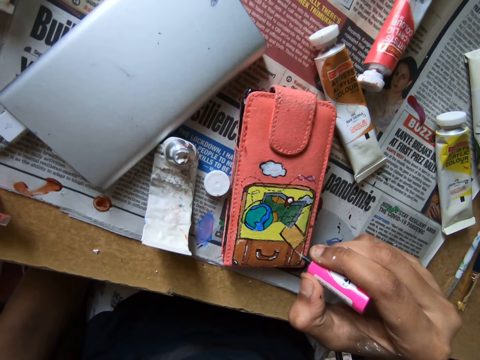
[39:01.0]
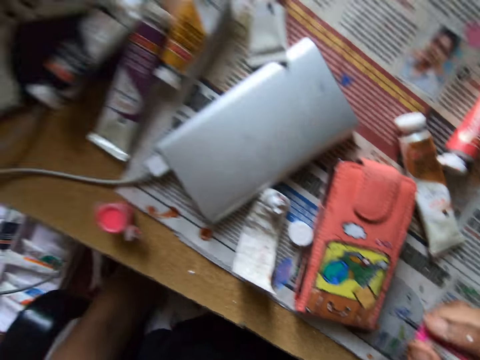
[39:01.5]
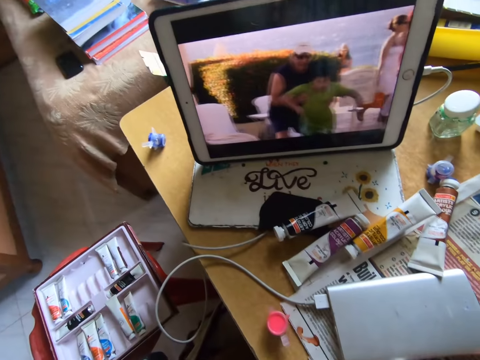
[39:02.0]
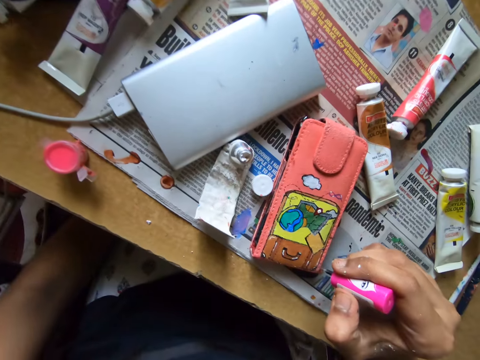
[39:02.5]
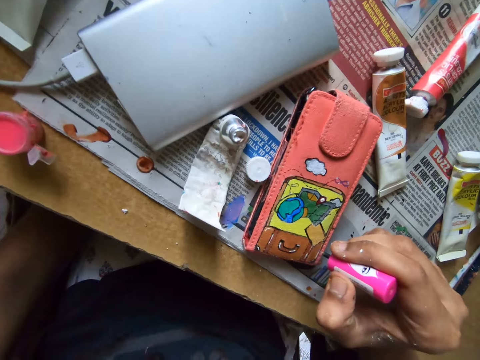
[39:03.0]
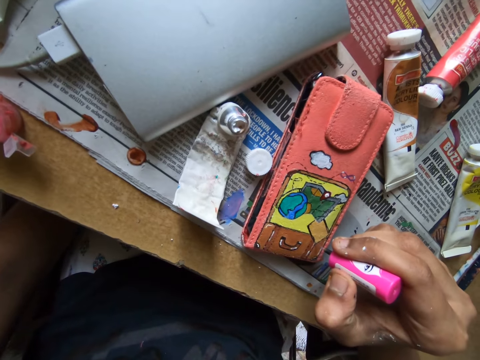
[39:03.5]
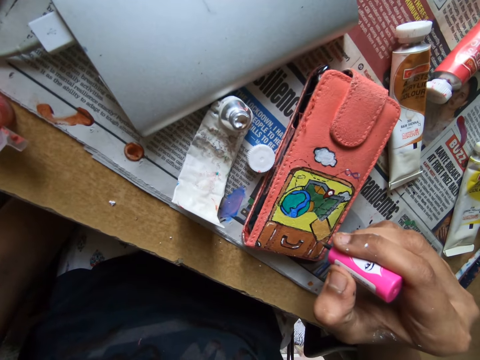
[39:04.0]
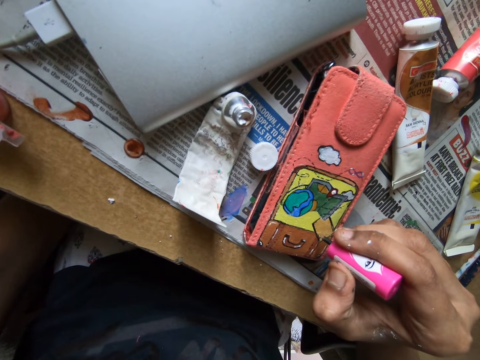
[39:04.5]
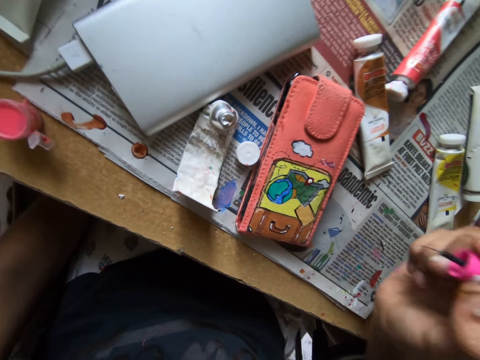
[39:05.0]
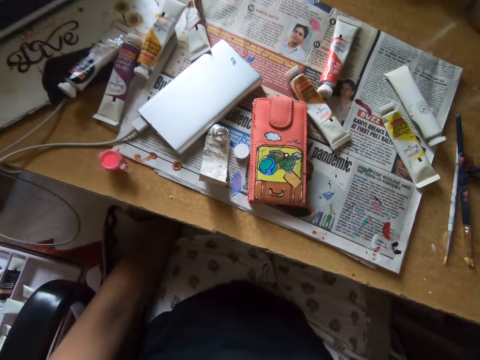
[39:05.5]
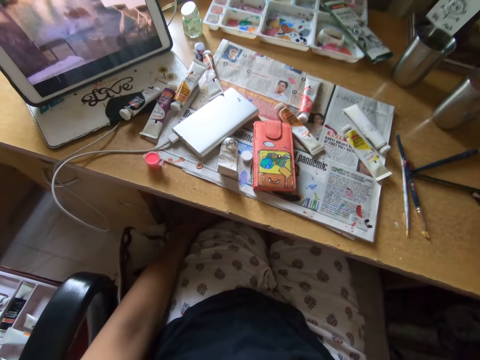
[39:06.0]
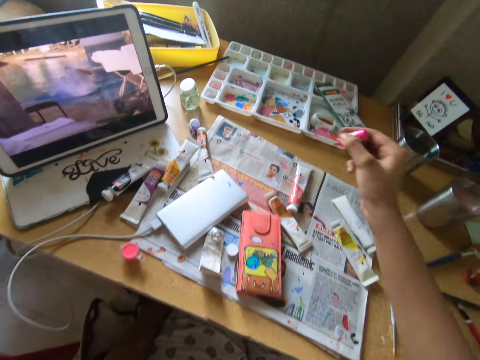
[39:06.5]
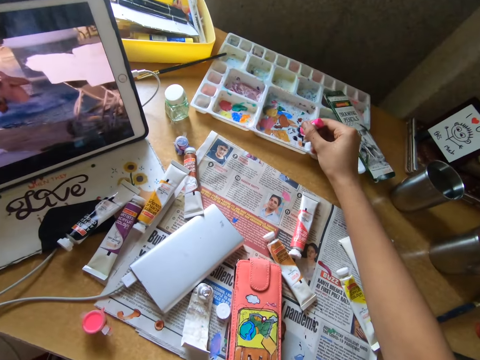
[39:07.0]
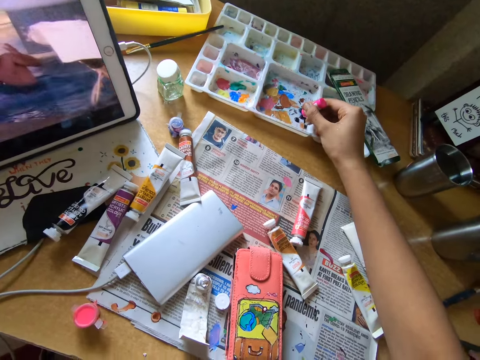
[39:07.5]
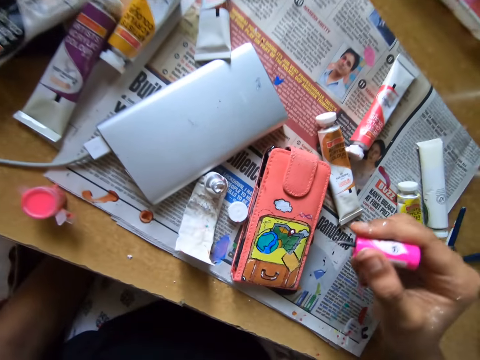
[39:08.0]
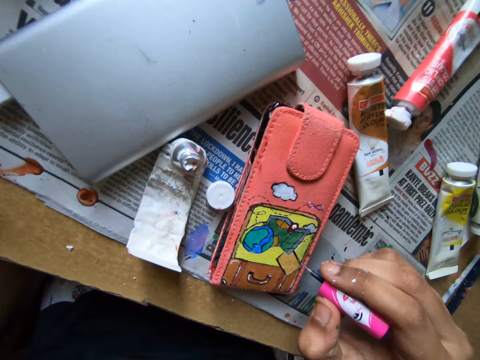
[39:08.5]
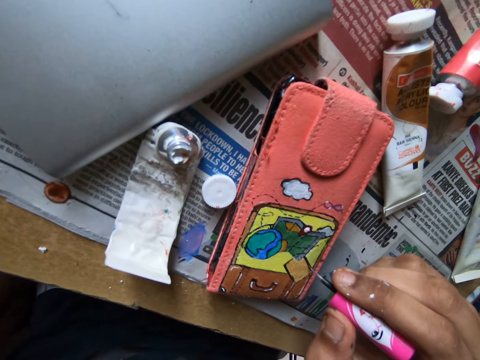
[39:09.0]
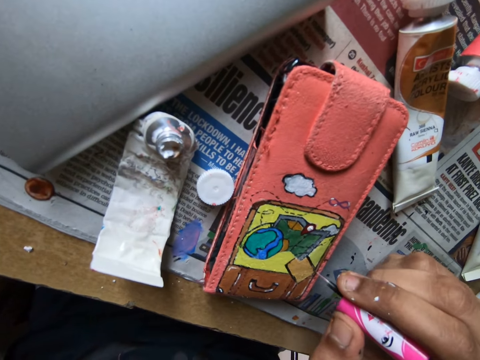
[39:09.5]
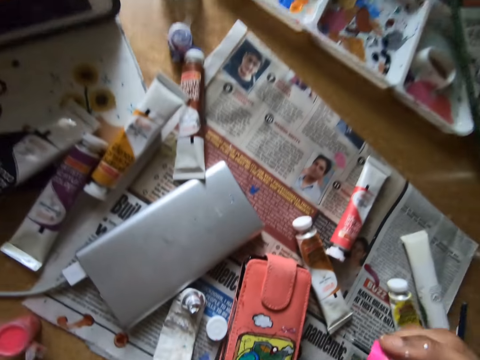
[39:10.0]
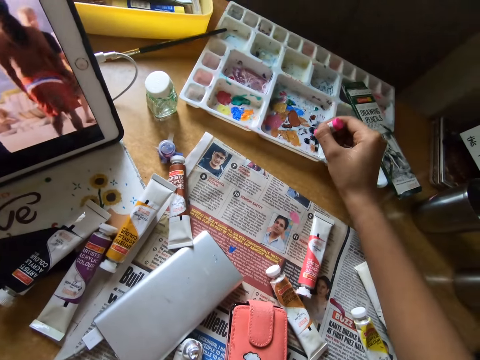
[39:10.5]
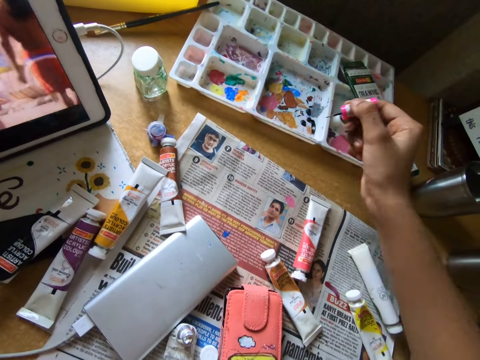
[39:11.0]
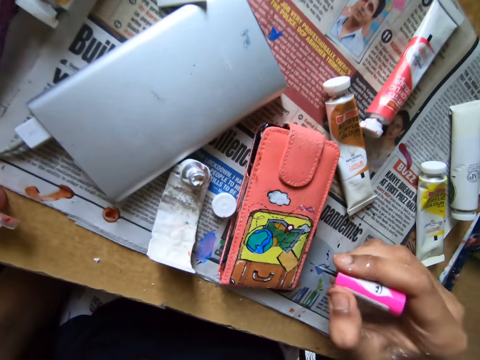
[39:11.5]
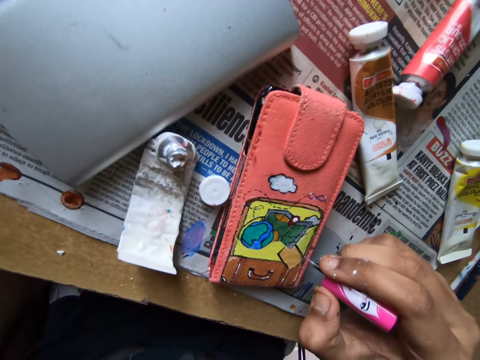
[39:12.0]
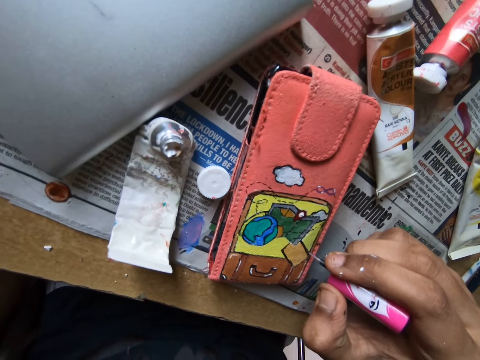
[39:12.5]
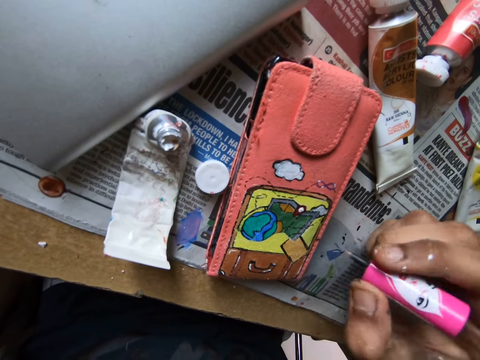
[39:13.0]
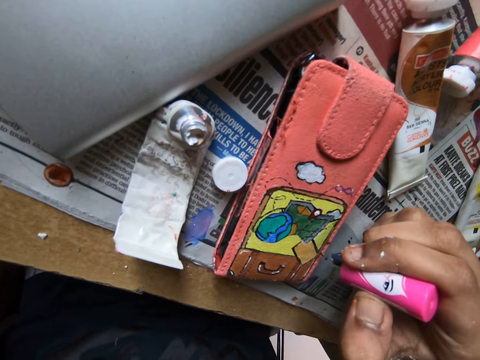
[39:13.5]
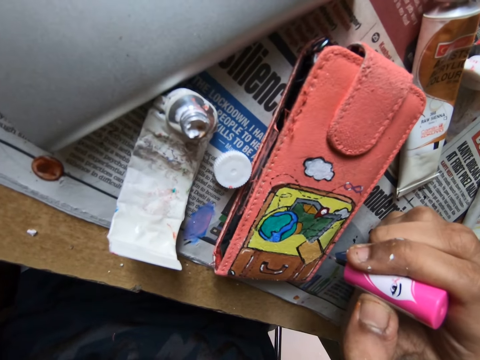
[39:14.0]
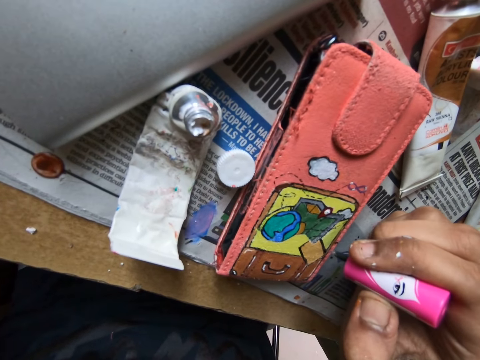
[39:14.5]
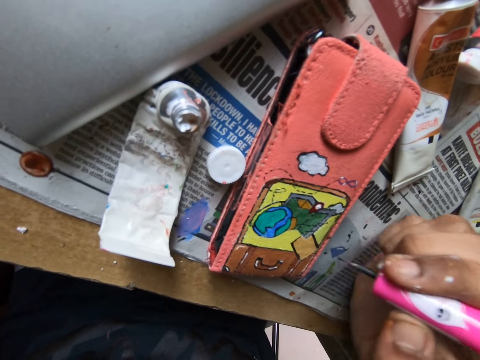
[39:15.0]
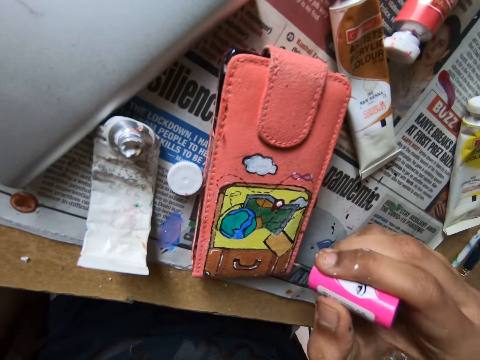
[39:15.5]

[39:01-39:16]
The camera wearer paints the pouch on the table with the paint on the brush. They look at a tablet on the table. They scoop paint from the pallet on the table with the paint brush. They paint the pouch on the table with the paint on the brush. They scoop paint from the pallet on the table with the paint brush. They paint the pouch on the table with the paint on the brush.

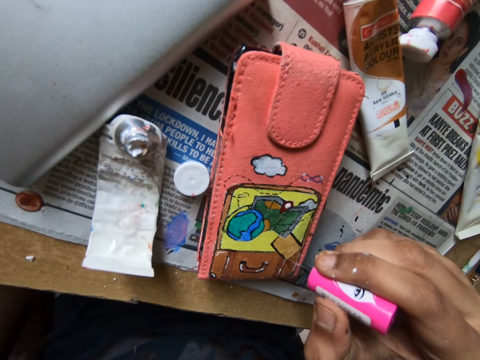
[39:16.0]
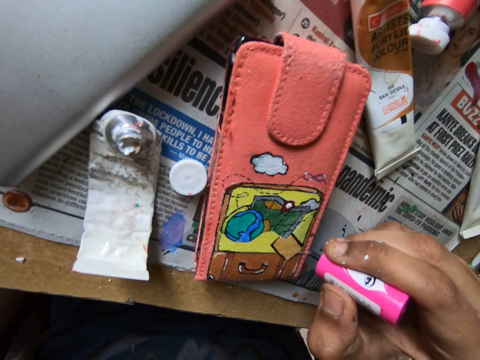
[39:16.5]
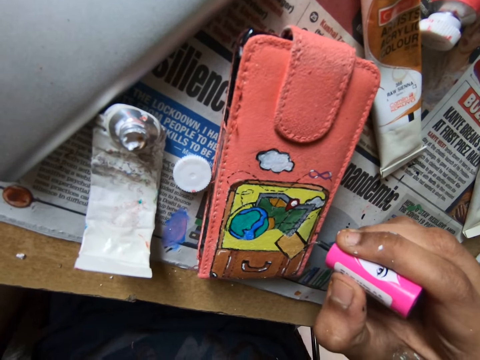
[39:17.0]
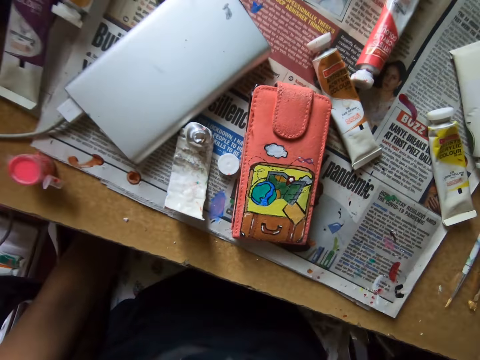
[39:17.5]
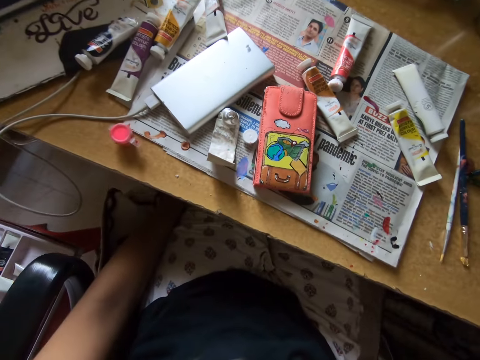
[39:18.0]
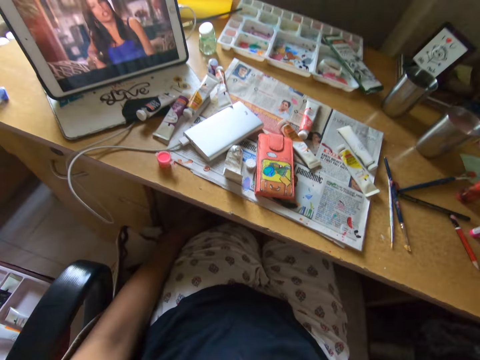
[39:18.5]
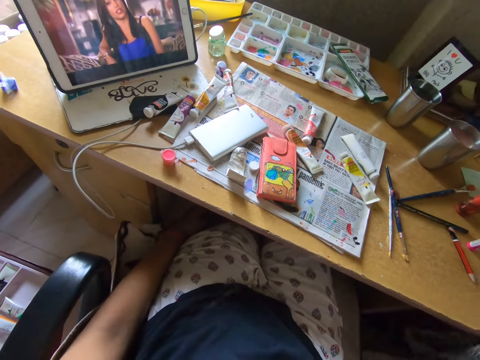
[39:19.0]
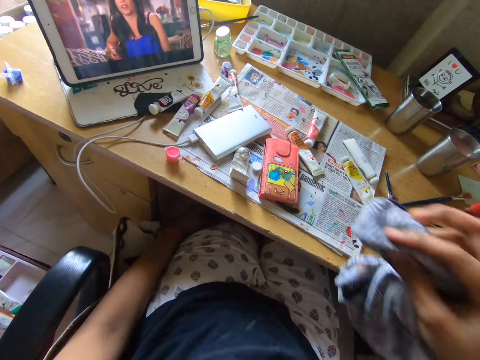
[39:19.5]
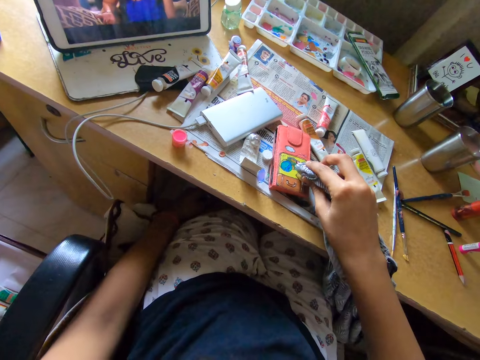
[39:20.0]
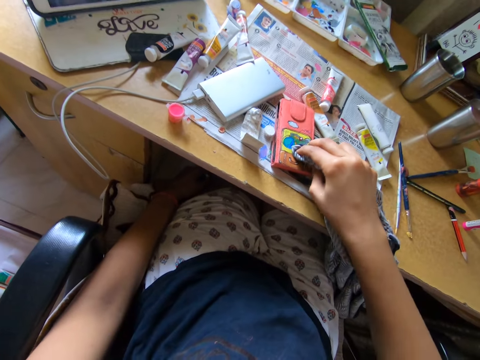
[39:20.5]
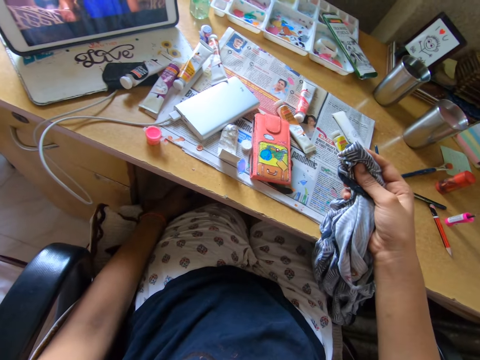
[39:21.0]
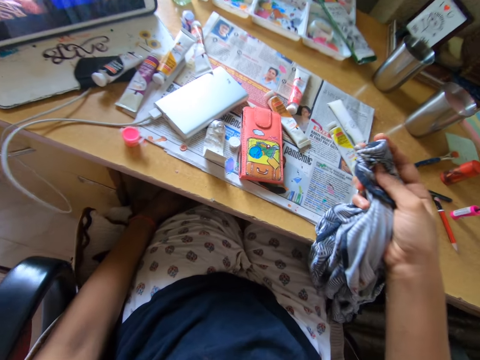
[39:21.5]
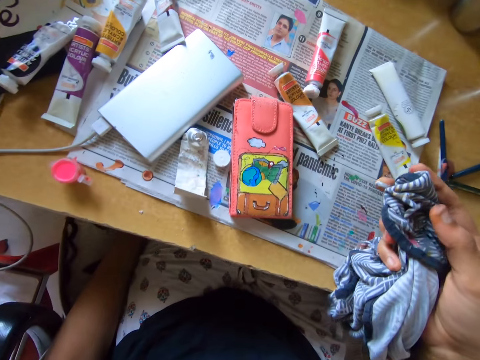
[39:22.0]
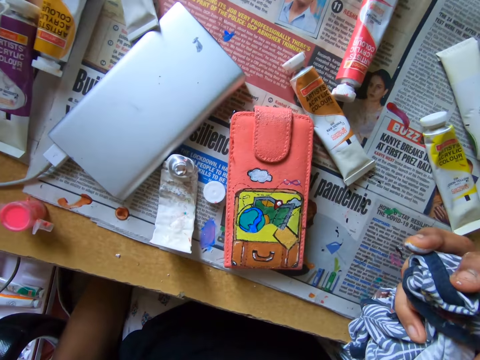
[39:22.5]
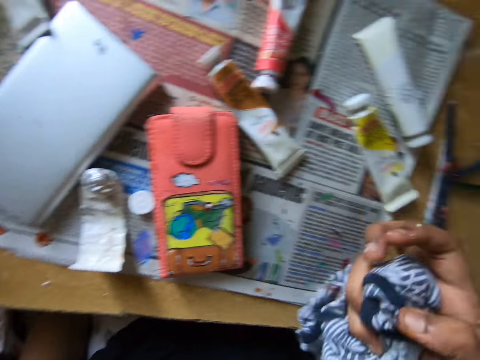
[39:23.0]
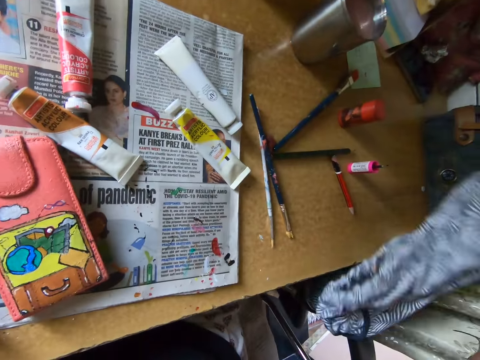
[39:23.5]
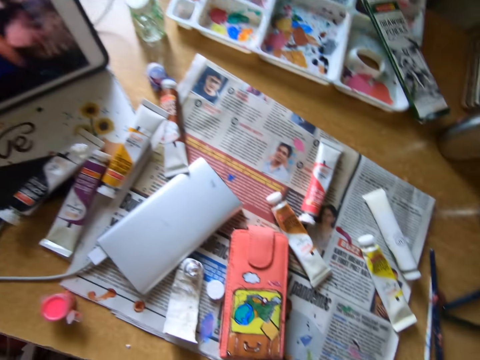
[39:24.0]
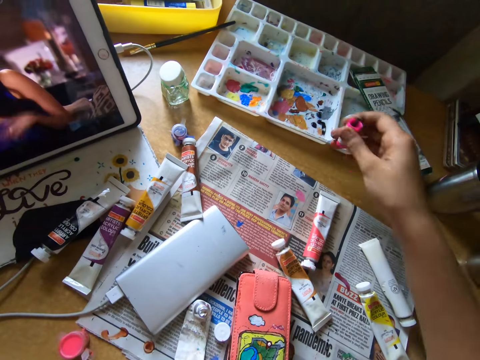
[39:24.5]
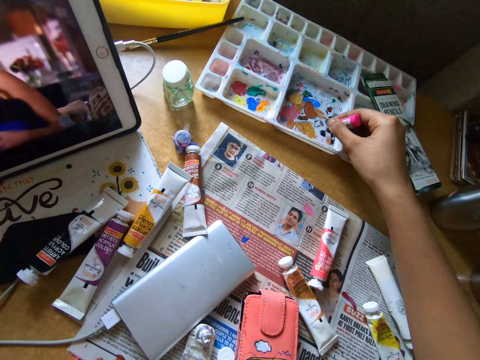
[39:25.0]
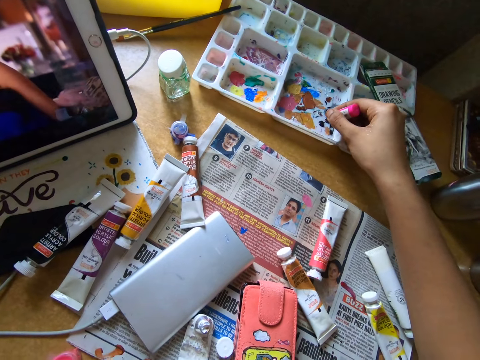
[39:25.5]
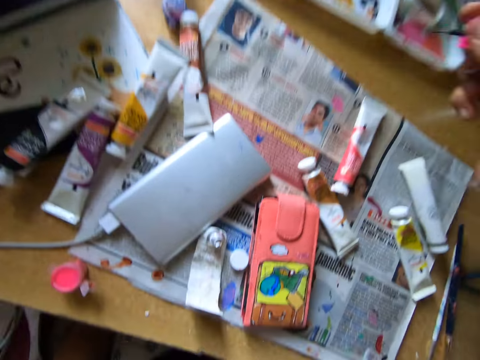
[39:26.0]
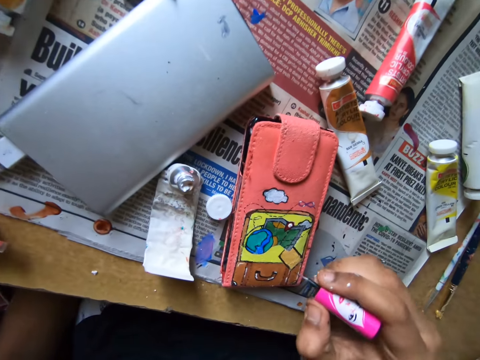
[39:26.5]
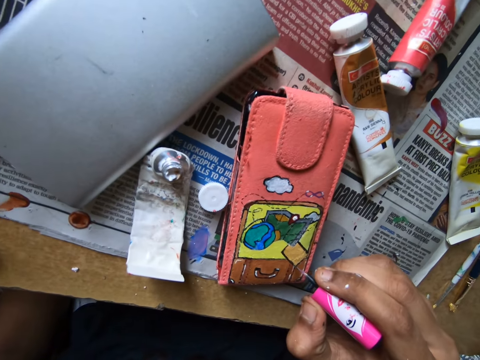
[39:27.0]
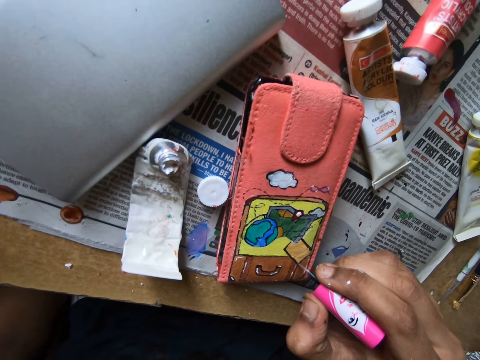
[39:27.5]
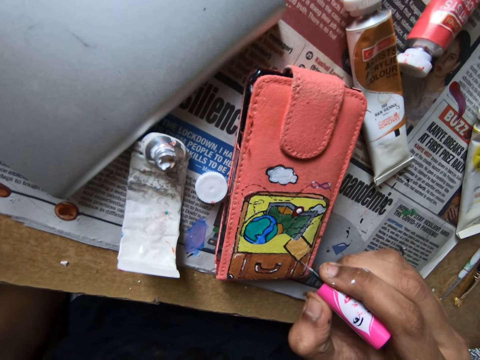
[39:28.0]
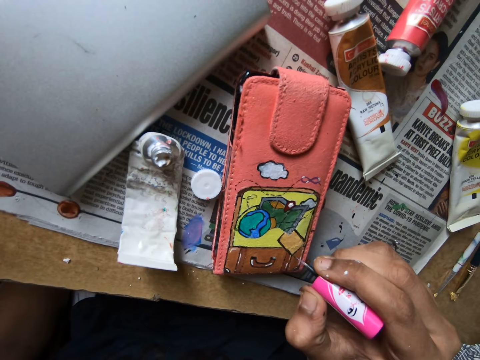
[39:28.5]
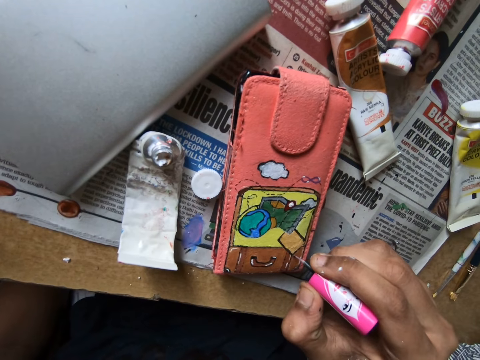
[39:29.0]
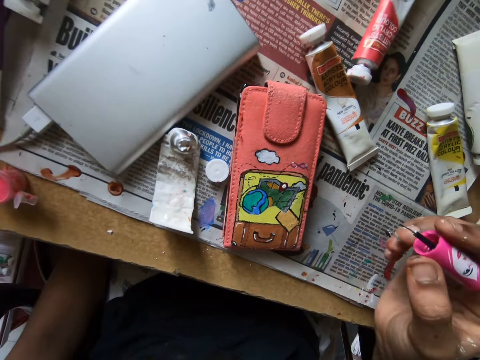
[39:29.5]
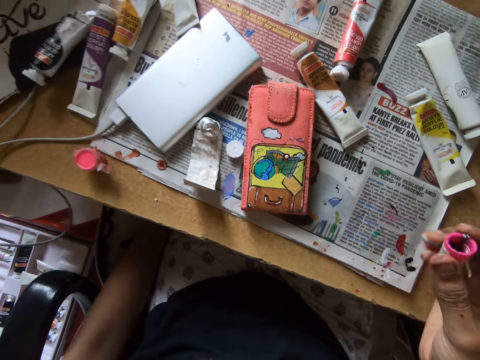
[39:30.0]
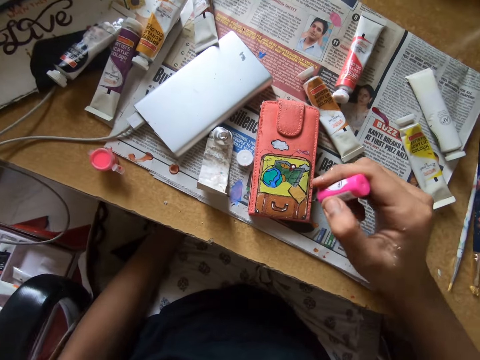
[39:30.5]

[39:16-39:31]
The camera wearer looks at a tablet on the table. They clean the pouch with a cloth. They place the cloth on the table. They scoop paint from the pallet on the table with the paint brush. They paint the pouch on the table with the paint on the brush.
